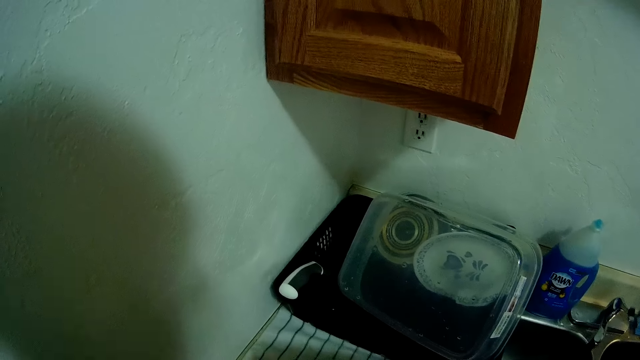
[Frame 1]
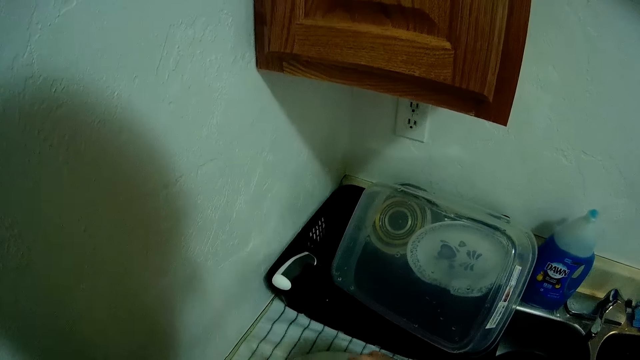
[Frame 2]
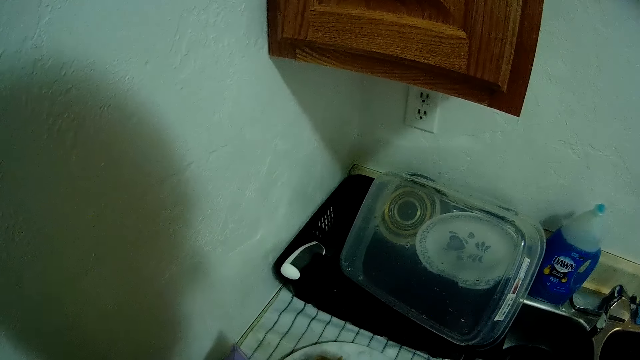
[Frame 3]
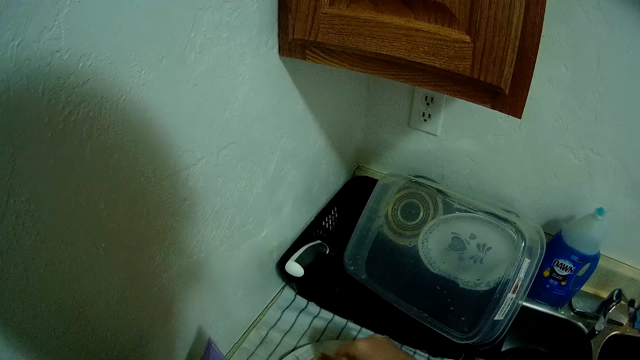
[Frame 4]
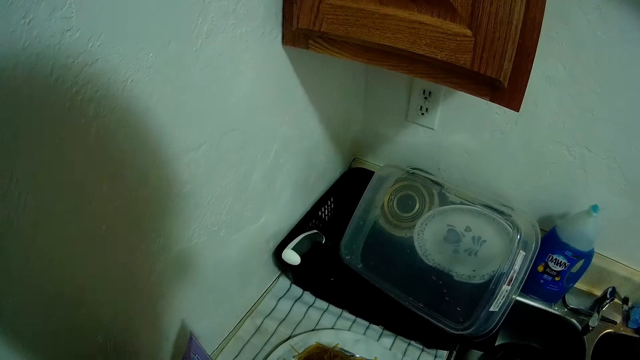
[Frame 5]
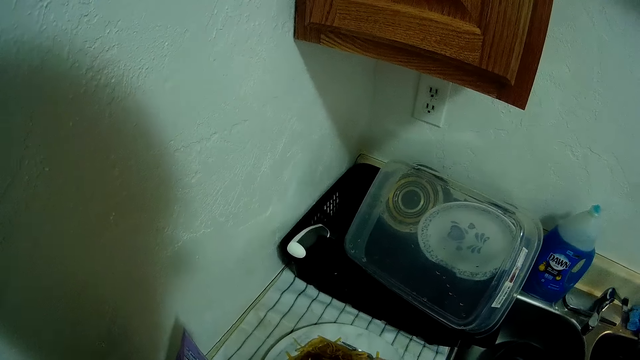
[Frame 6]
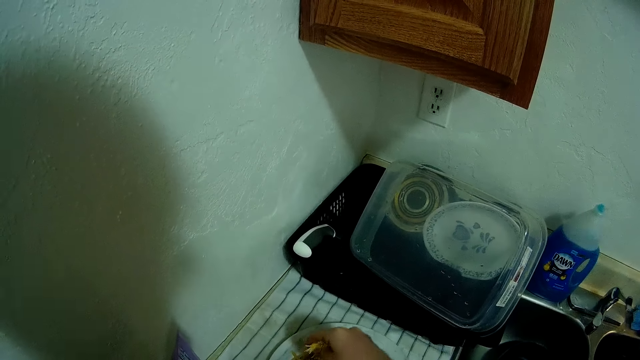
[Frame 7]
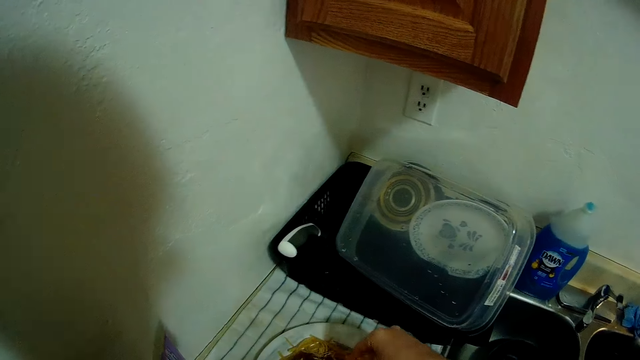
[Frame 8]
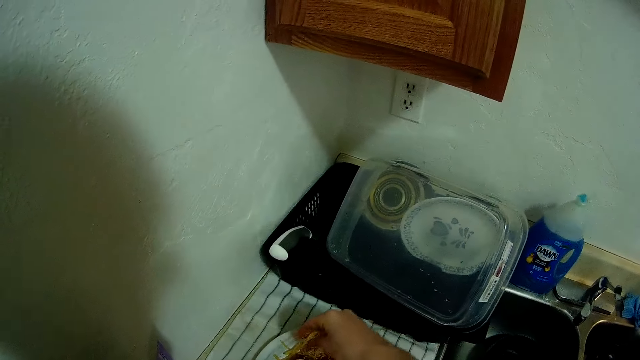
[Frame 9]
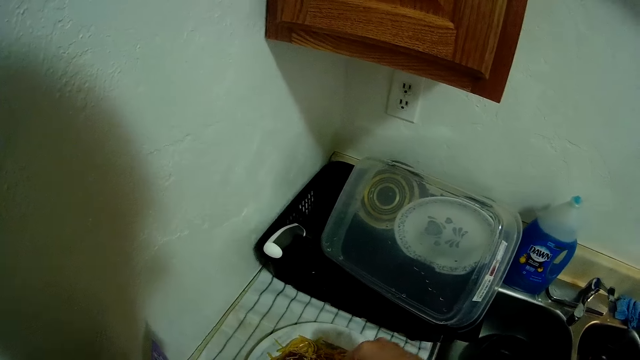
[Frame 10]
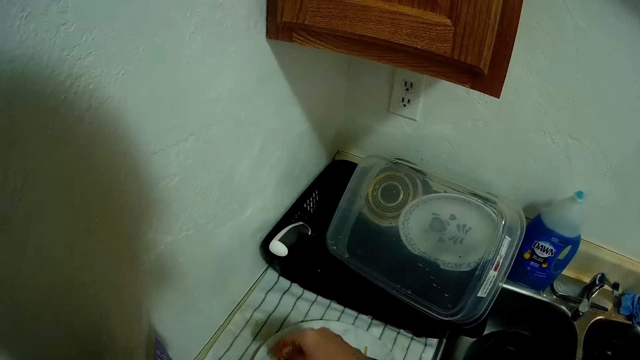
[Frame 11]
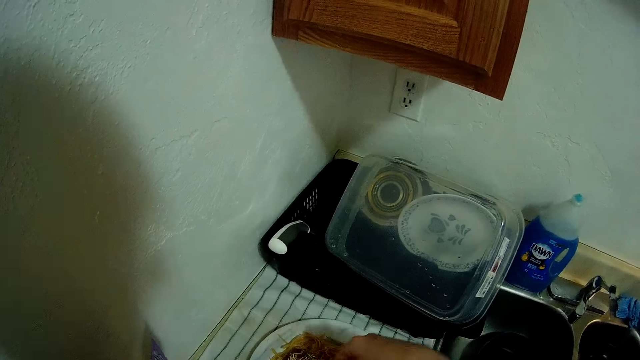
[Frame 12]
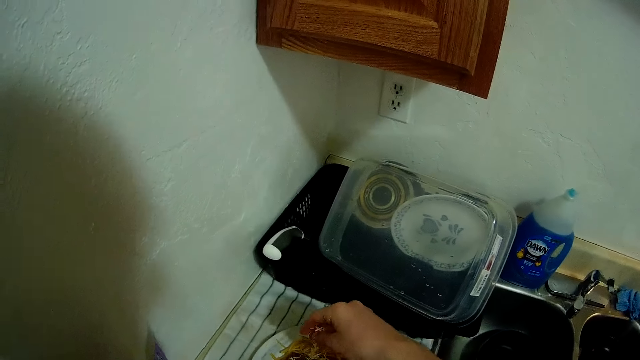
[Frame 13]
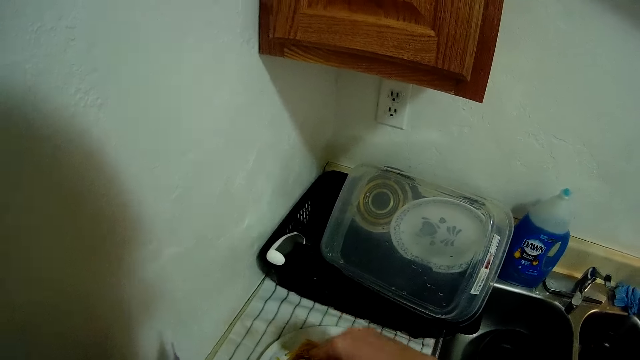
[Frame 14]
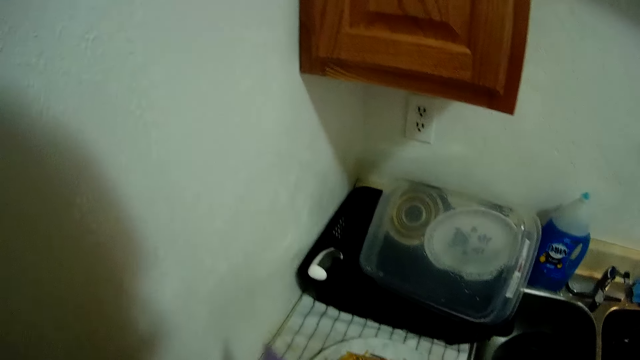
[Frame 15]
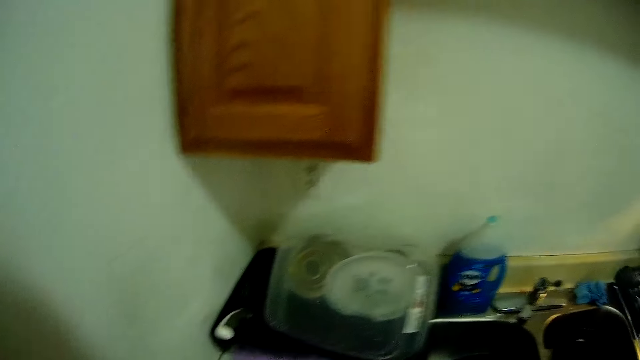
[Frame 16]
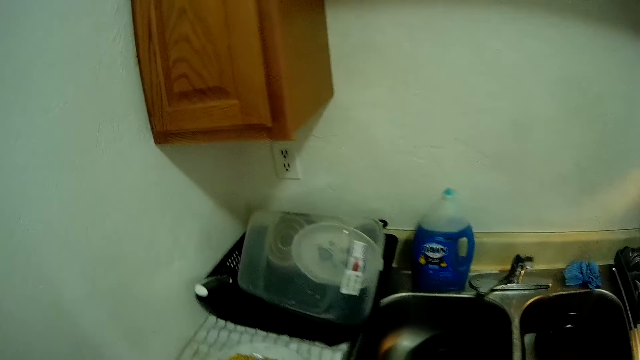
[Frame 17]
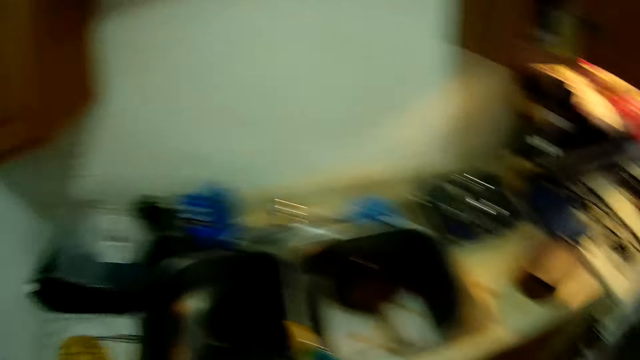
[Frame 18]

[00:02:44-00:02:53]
The camera wearer spreads some cheese on the spaghetti in the plate. He walks around the kitchen.

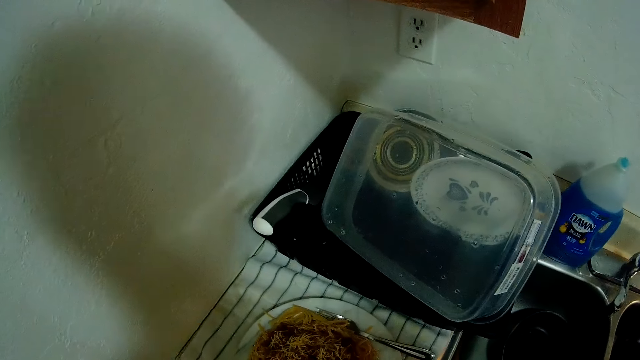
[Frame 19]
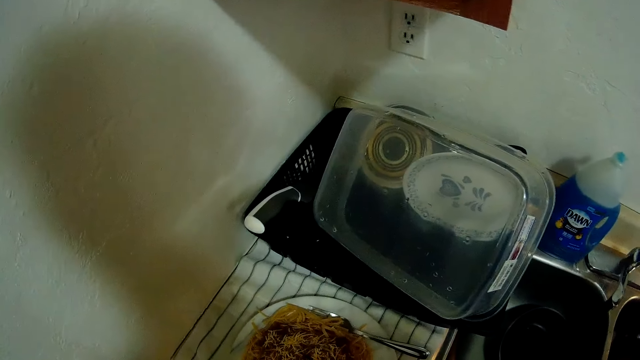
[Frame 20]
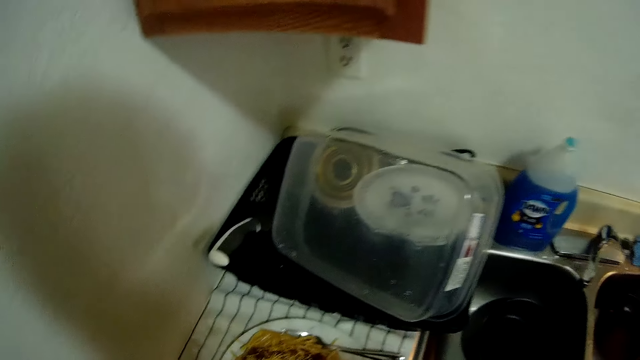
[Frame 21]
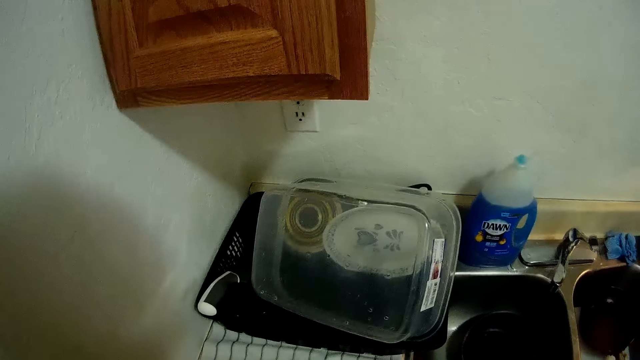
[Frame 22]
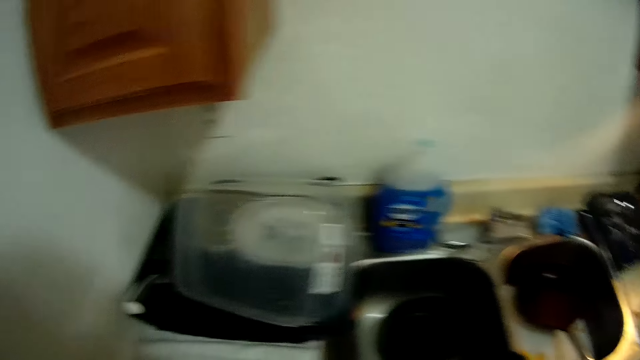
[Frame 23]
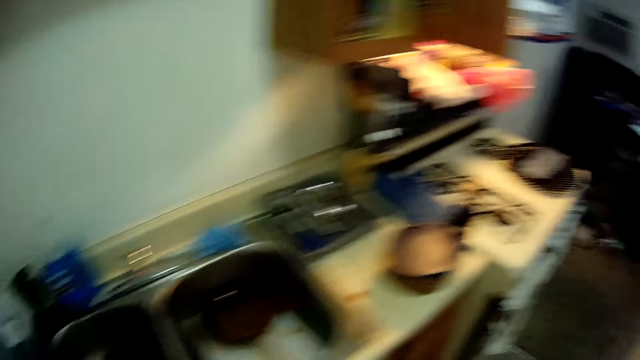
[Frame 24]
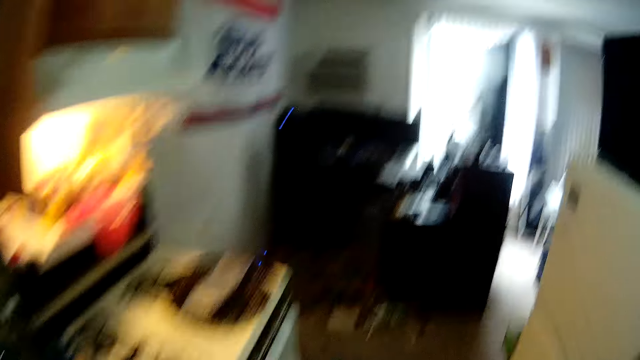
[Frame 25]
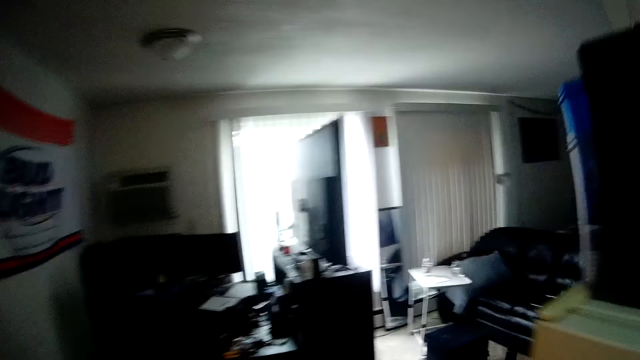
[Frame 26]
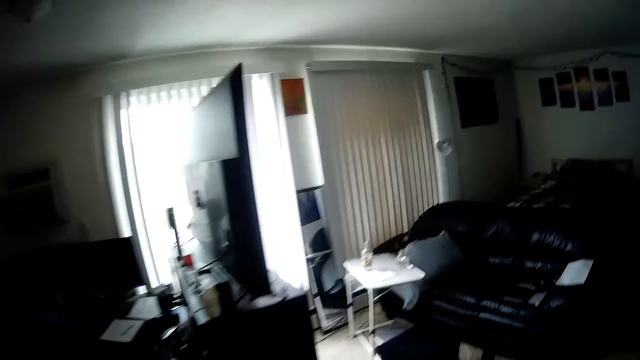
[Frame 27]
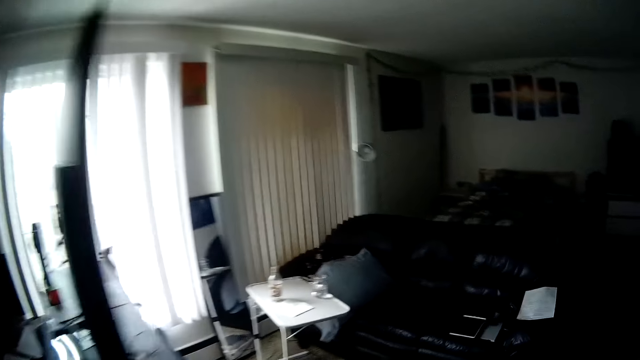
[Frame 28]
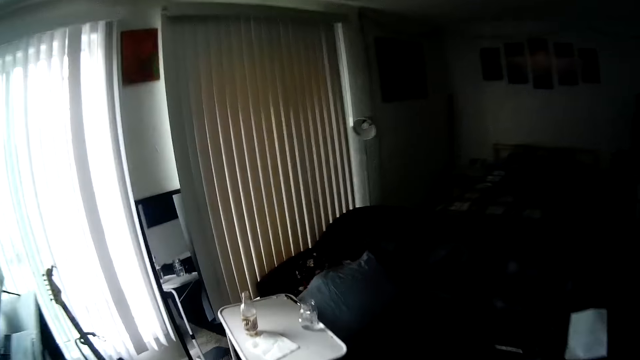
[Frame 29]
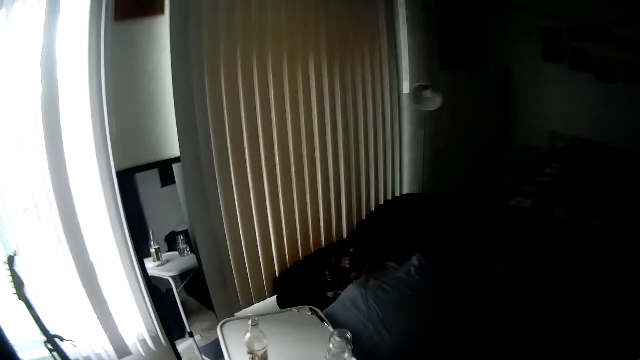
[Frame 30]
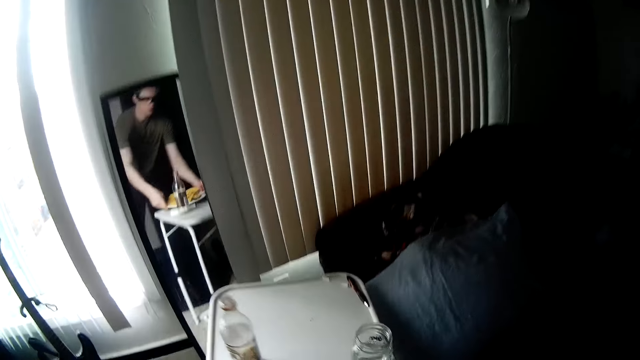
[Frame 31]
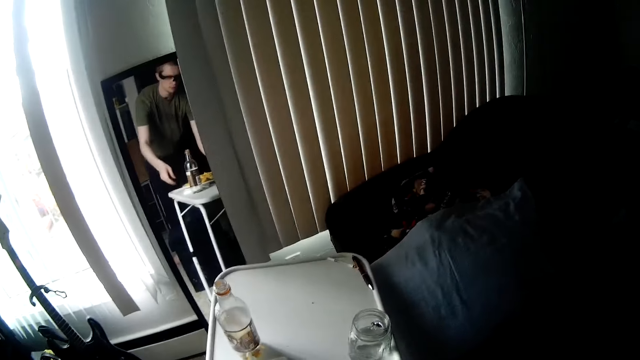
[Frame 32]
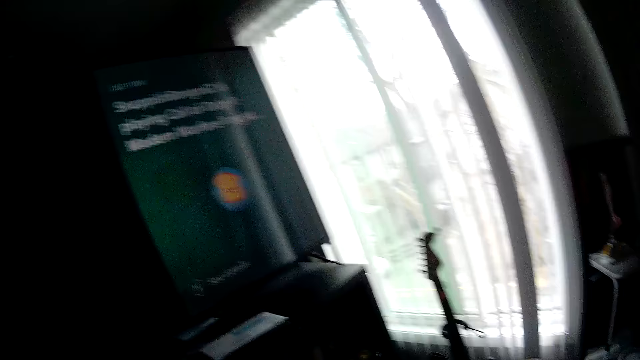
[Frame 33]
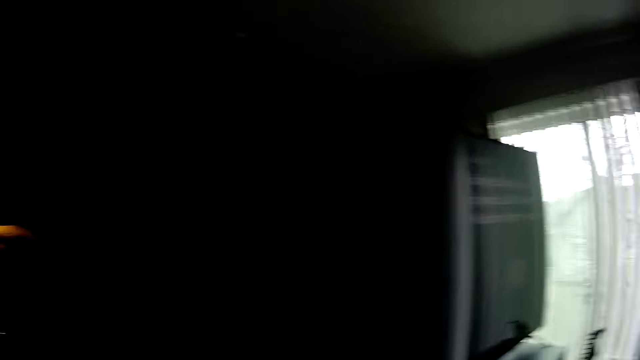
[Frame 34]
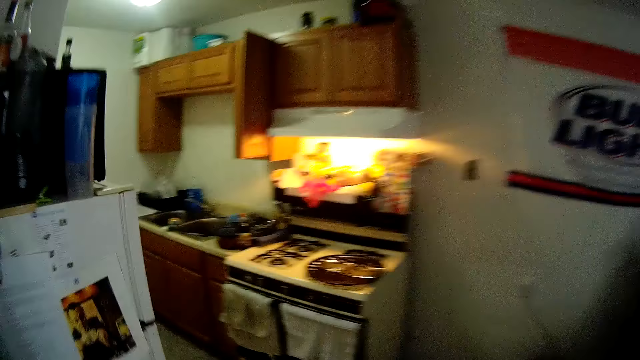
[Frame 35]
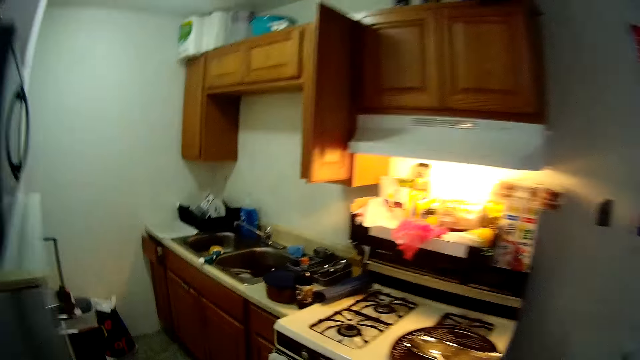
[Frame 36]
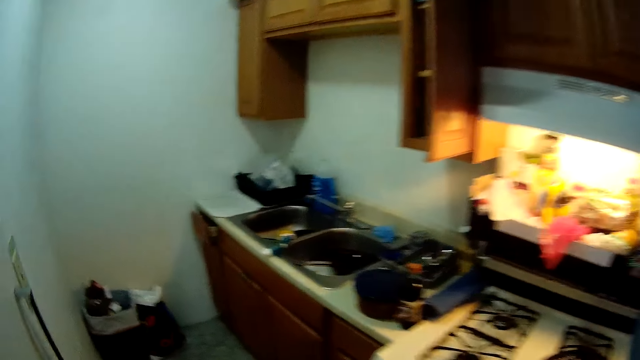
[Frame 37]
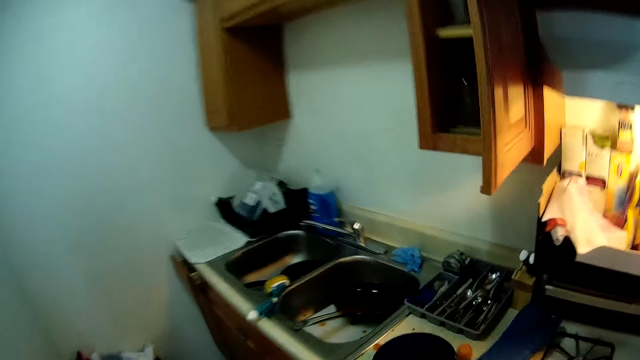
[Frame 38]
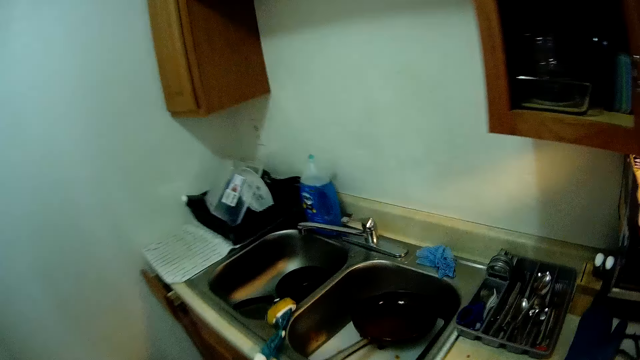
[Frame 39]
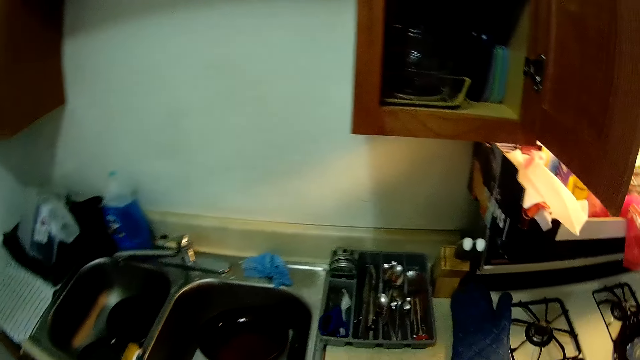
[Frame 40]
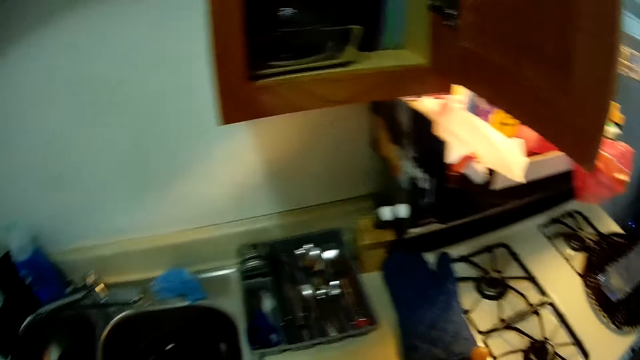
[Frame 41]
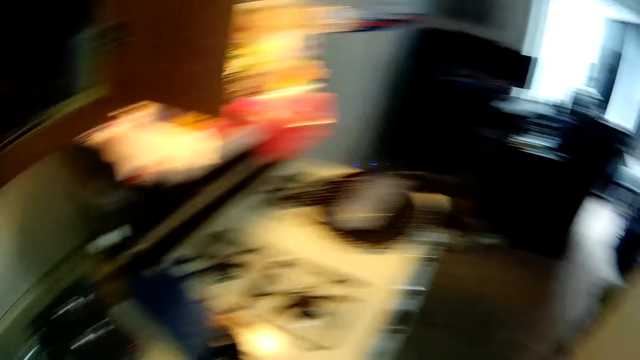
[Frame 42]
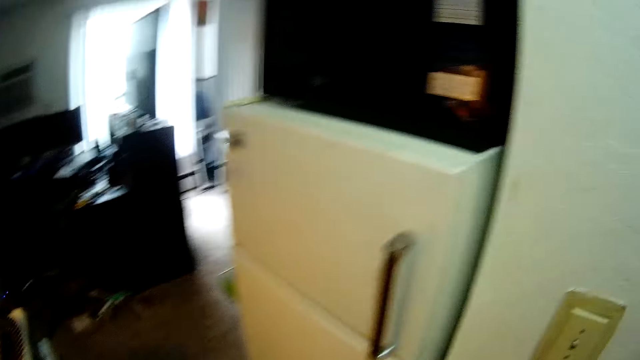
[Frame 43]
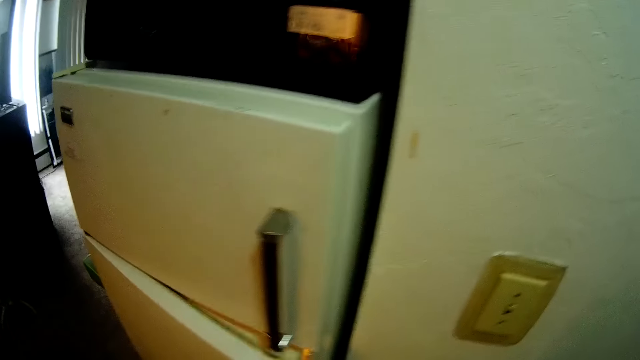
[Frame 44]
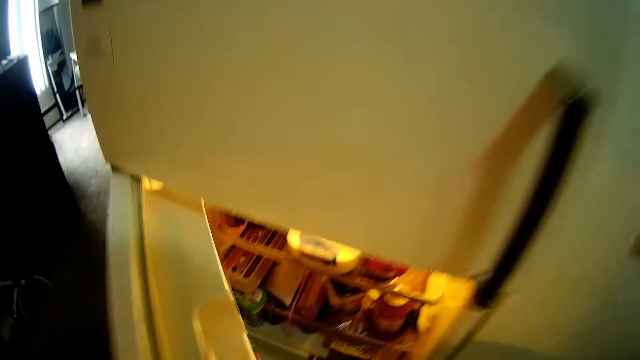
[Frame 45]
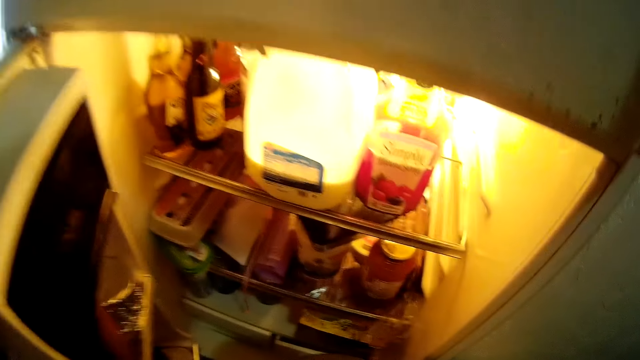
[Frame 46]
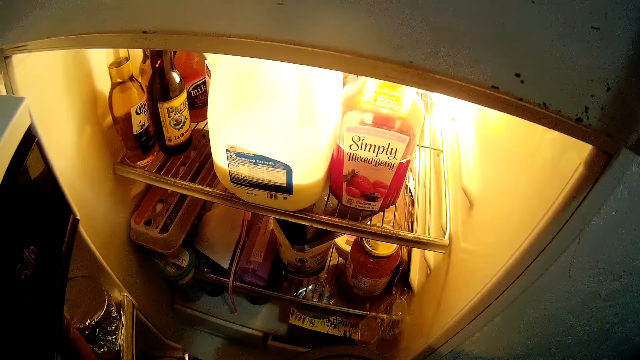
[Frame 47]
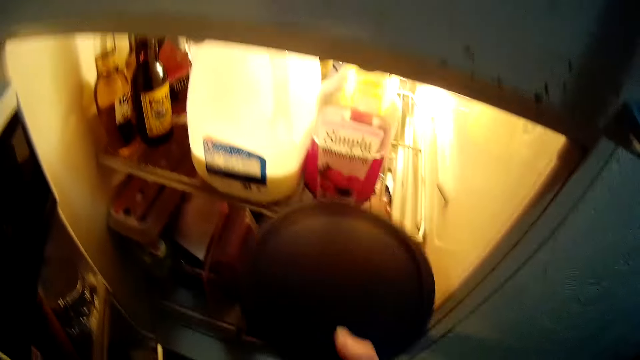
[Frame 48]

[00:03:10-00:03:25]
The camera wearer picks up the plate of spaghetti beside the kitchen sink with his hands. He walks towards the sitting room. He moves towards the white table in the apartment with the plate of spaghetti. He drops the plate of spaghetti on the white table with his hands. He moves towards the kitchen sink. He turns around in the sitting room. He walks towards the kitchen. He turns around in the kitchen. He opens the refrigerator with his hand. He puts a tin in the refrigerator.
